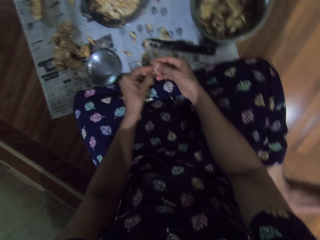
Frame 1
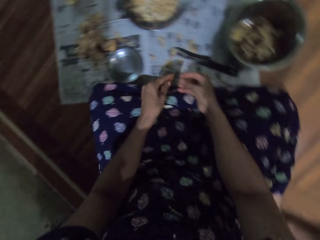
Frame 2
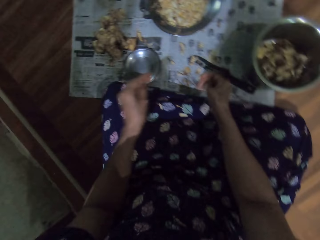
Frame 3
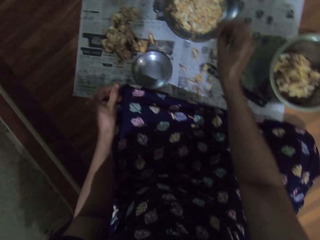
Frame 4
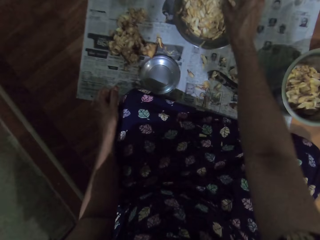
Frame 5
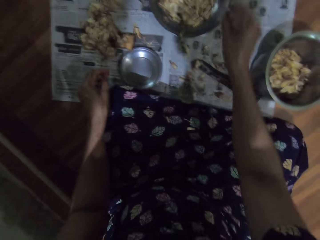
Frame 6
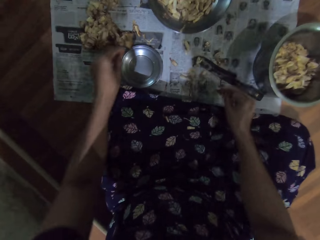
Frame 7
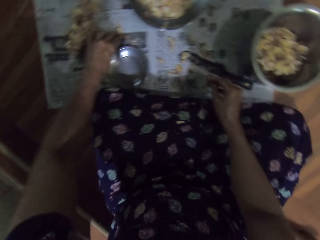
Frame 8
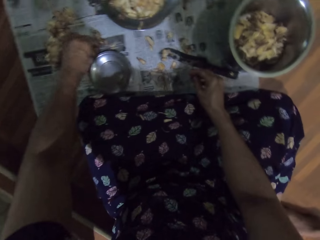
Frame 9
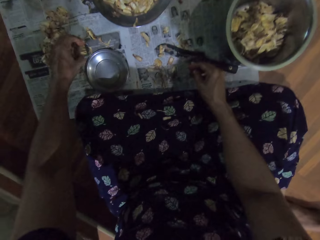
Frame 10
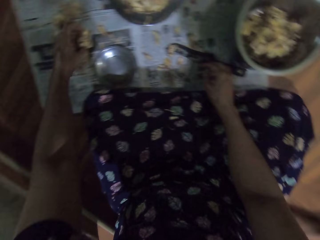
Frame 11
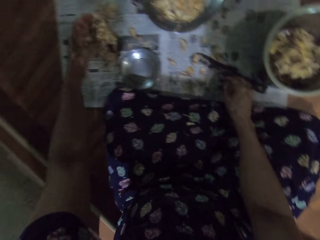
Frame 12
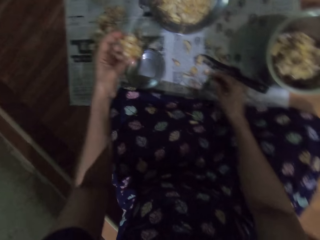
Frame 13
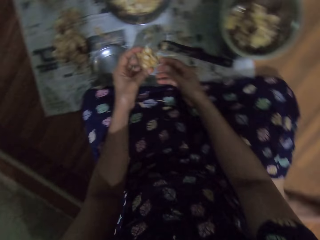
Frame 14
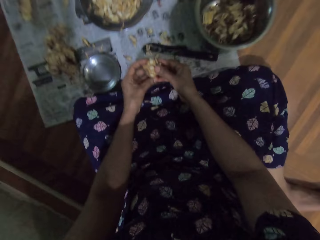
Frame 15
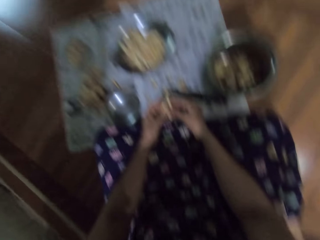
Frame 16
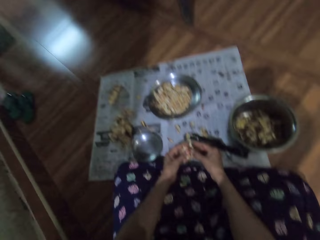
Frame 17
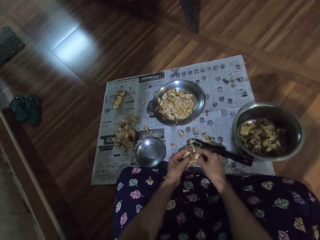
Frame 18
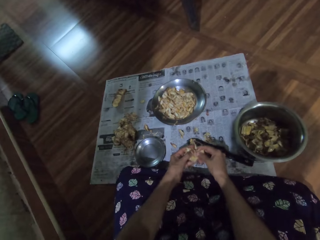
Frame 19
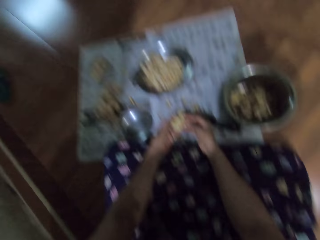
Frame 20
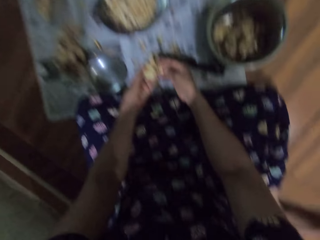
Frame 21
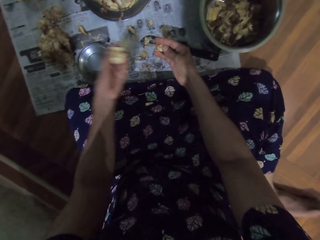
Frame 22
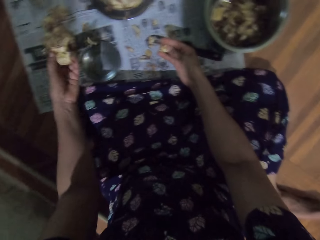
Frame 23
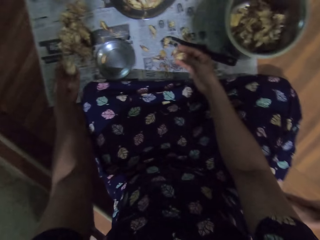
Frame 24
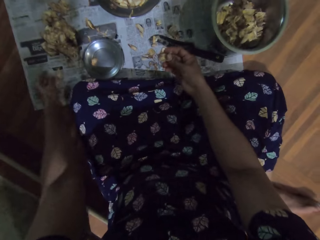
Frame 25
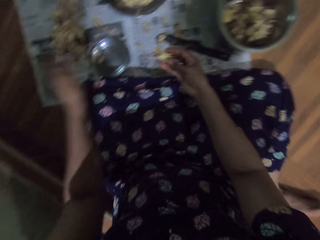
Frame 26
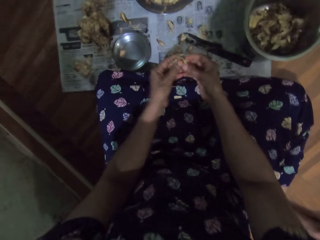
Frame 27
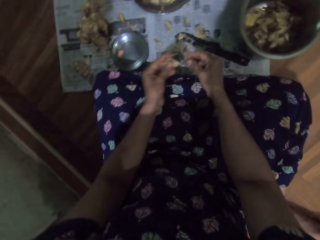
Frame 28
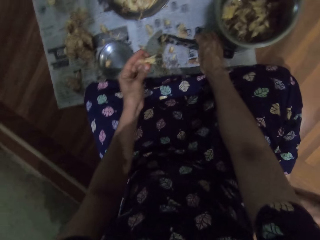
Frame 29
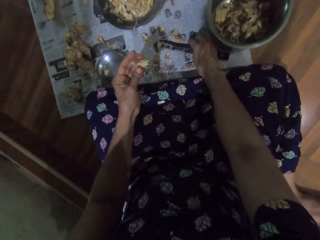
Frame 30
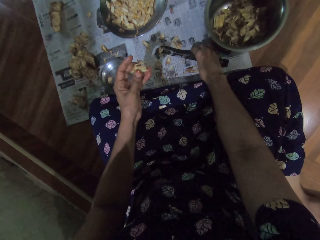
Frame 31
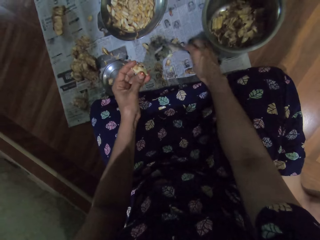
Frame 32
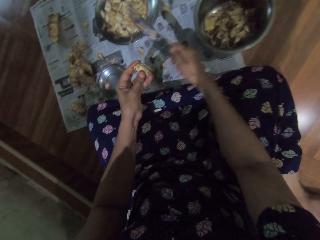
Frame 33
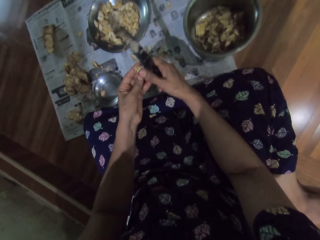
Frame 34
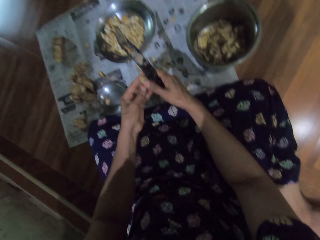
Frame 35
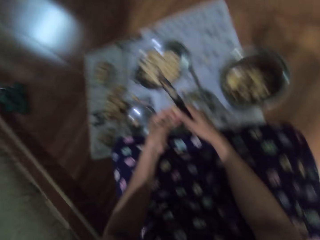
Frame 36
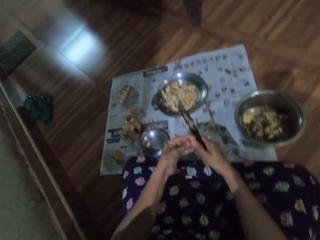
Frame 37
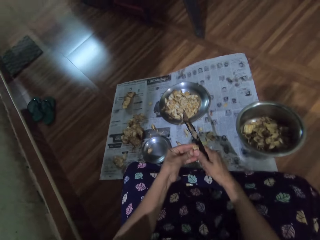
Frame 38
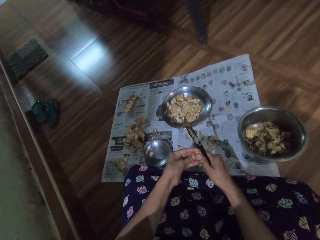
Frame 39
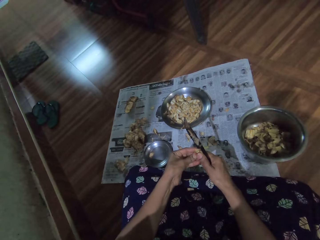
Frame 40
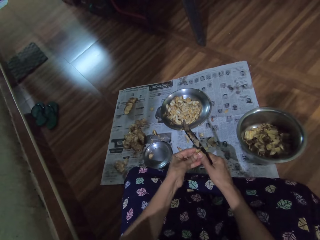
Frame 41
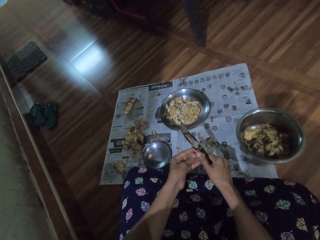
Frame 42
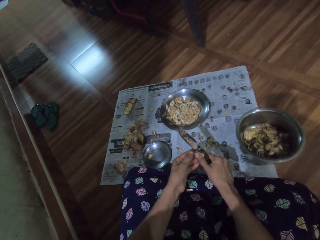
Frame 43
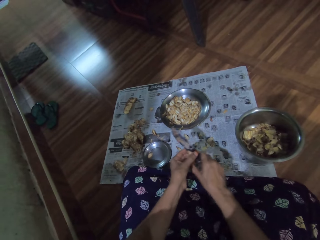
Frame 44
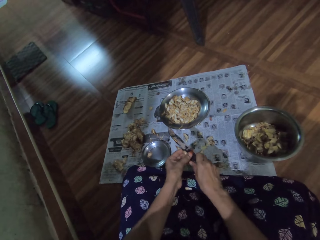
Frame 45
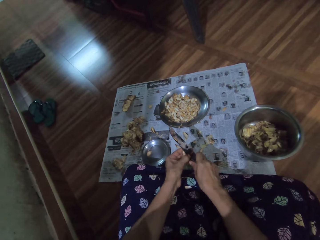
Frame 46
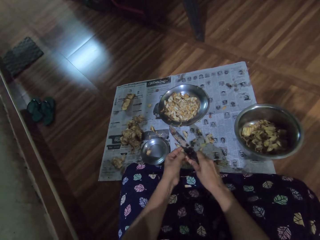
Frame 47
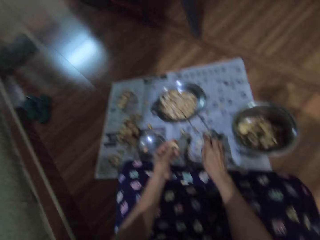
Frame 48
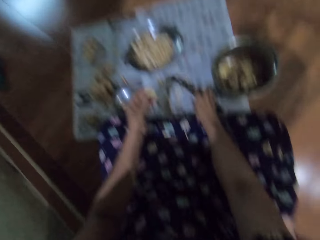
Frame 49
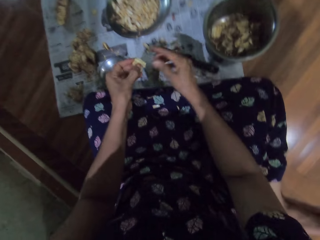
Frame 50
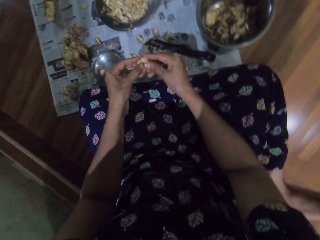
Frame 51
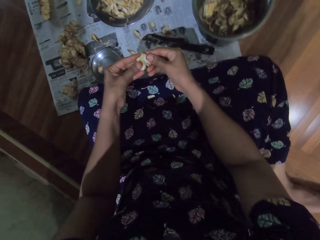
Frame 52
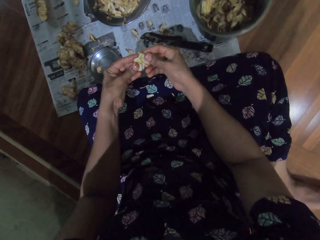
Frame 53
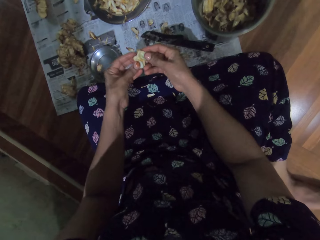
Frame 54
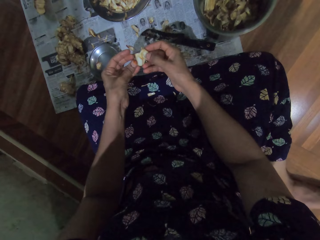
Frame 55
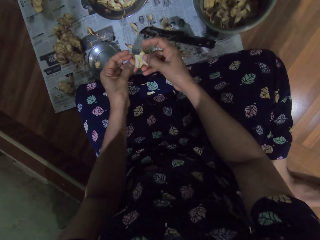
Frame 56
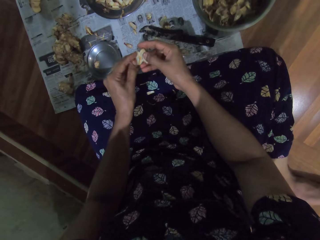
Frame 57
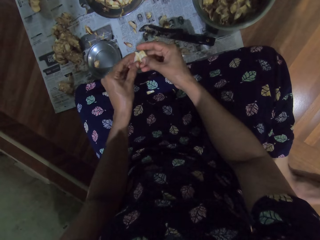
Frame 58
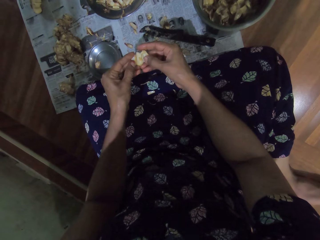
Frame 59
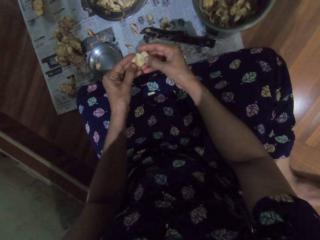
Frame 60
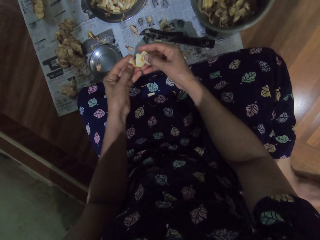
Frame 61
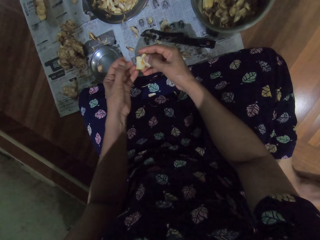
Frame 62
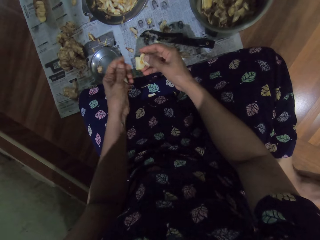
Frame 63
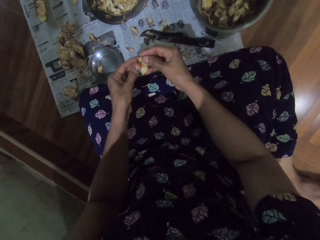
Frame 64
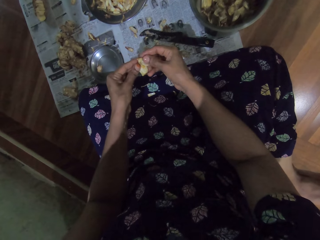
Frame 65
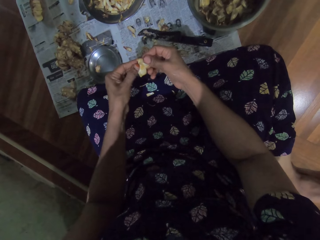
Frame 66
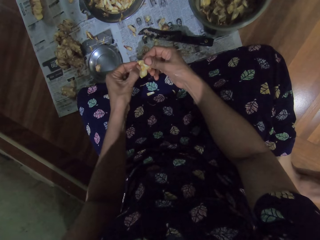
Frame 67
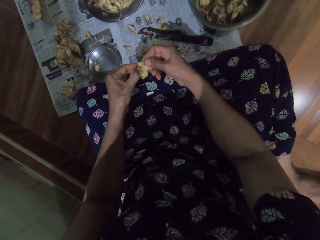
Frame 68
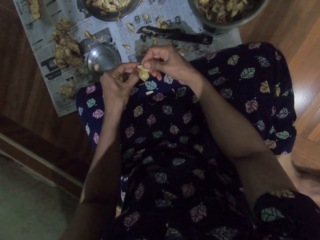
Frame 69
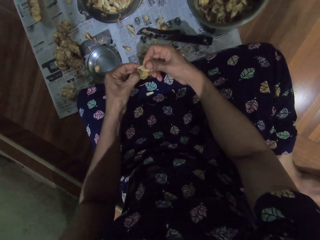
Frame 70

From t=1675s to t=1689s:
The camera wearer drops the garlic in her right hand in the plate. She picks garlic from the paper with her left hand. She passes the garlic in her left hand to her right hand. She cuts the garlic with hands. She drops the garlic in her left hand on the paper. She passes the garlic in her right hand to her left hand. She picks the knife from the paper with her right hand. She slices the garlic in her left hand with the knife in her right hand. She peels the garlic with the knife. She drops the knife in her right hand on the paper. She peels skin off the garlic with her hands.

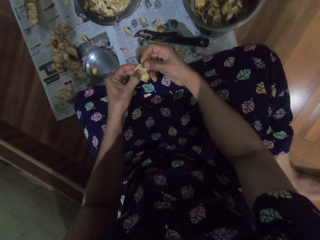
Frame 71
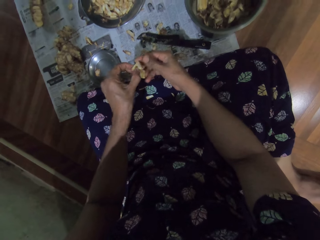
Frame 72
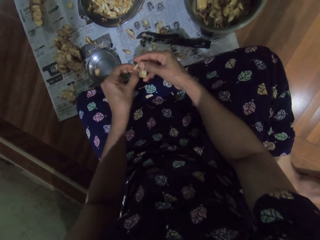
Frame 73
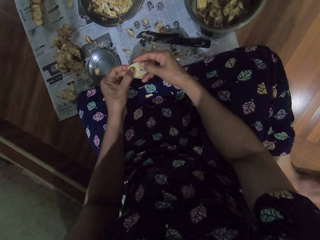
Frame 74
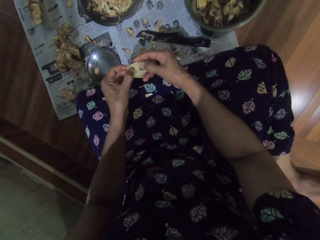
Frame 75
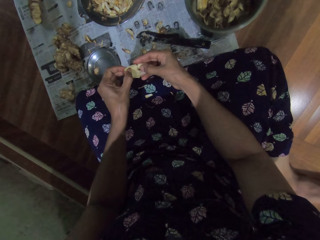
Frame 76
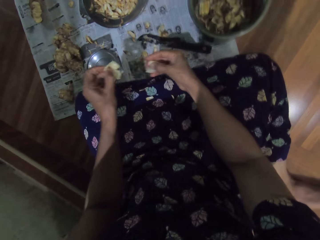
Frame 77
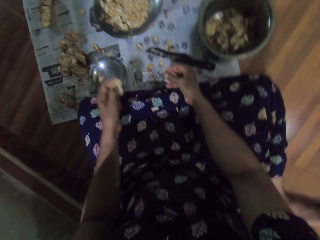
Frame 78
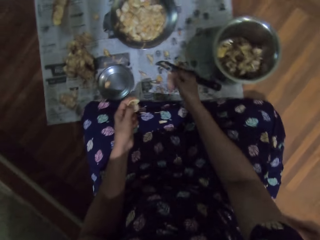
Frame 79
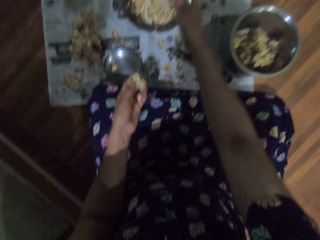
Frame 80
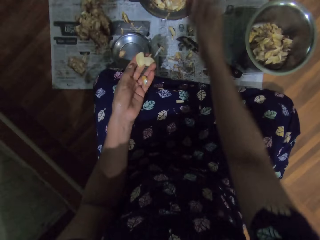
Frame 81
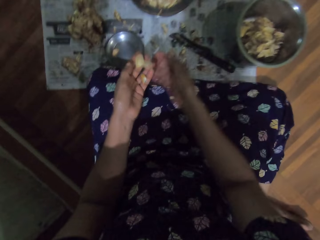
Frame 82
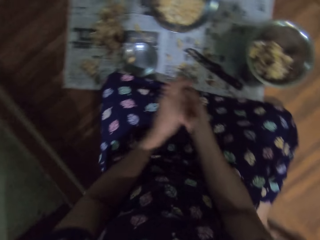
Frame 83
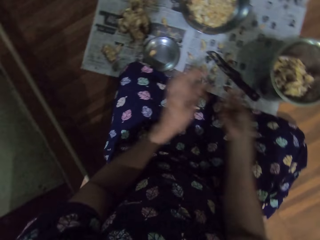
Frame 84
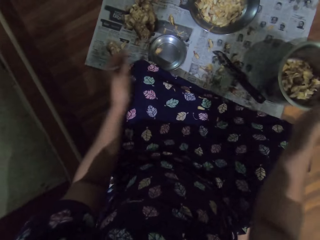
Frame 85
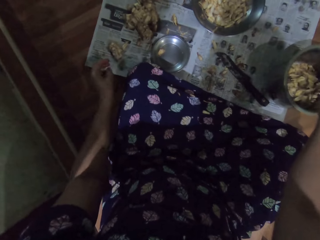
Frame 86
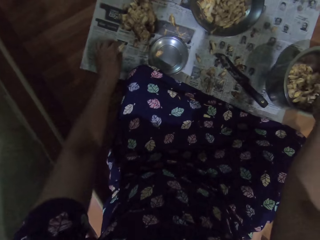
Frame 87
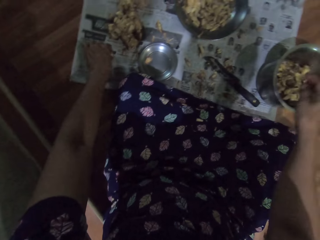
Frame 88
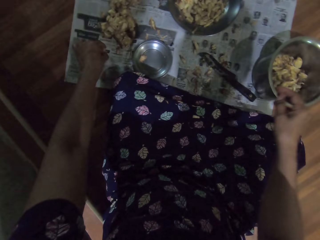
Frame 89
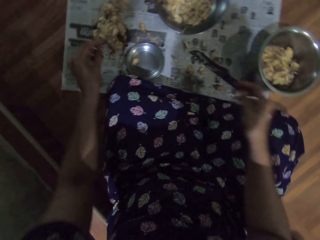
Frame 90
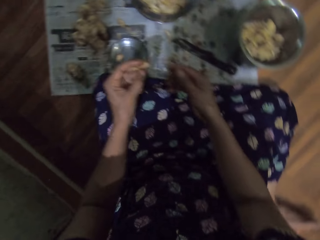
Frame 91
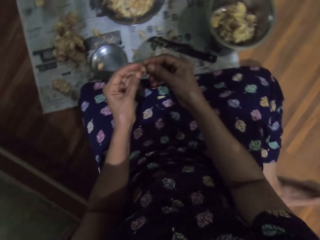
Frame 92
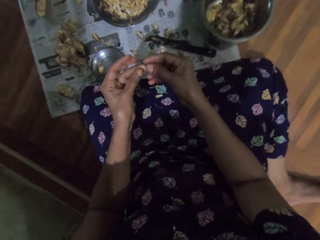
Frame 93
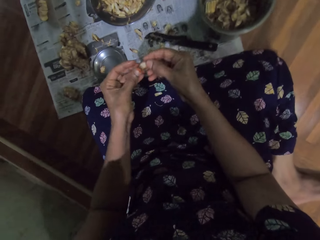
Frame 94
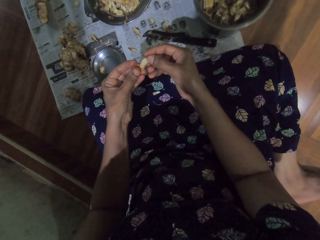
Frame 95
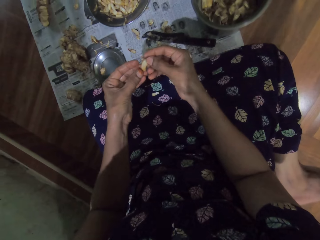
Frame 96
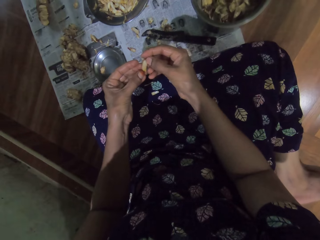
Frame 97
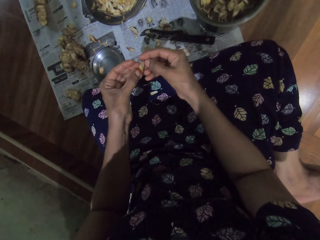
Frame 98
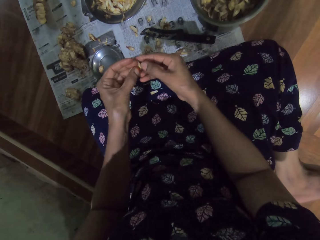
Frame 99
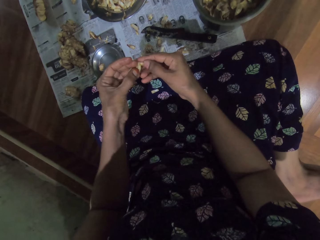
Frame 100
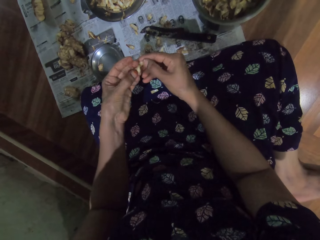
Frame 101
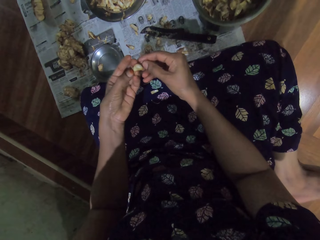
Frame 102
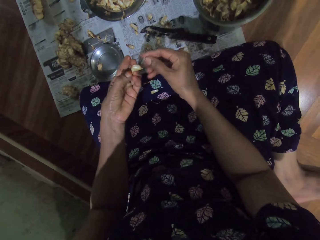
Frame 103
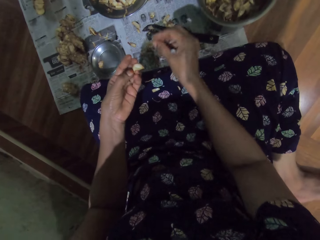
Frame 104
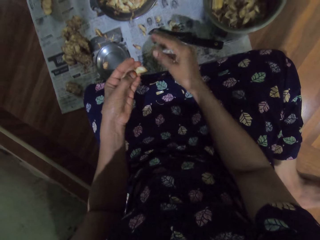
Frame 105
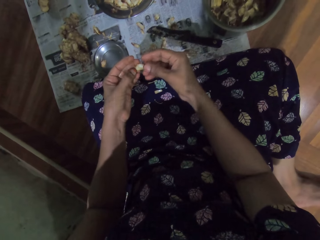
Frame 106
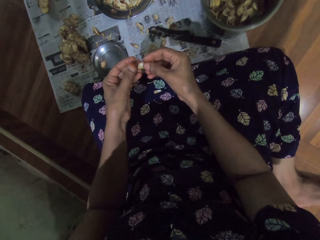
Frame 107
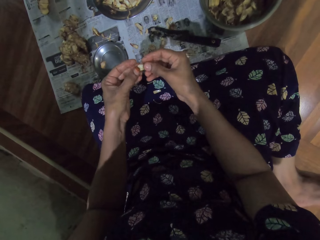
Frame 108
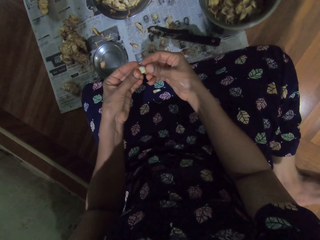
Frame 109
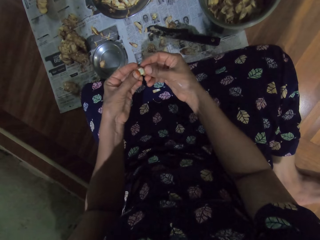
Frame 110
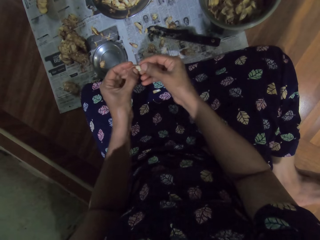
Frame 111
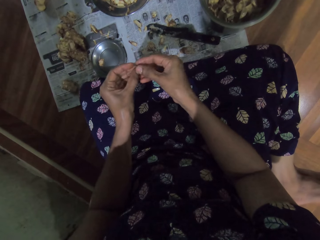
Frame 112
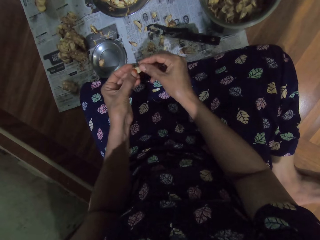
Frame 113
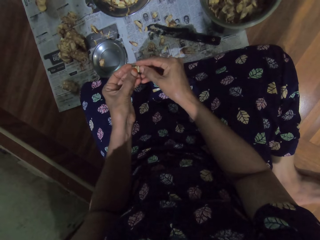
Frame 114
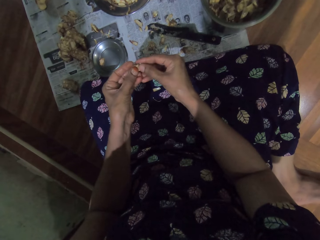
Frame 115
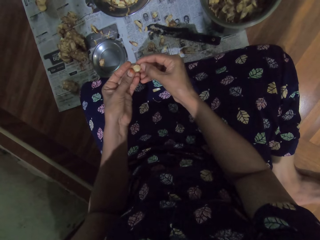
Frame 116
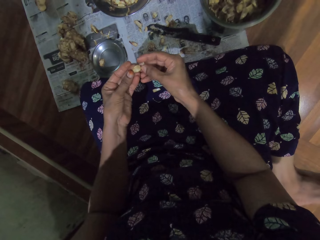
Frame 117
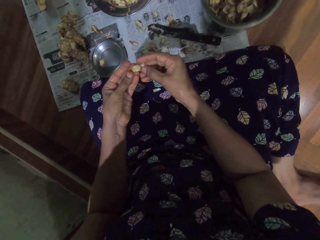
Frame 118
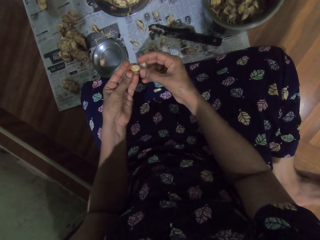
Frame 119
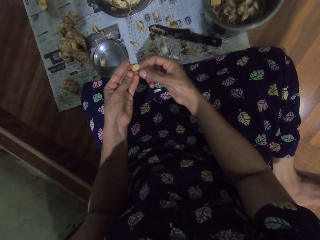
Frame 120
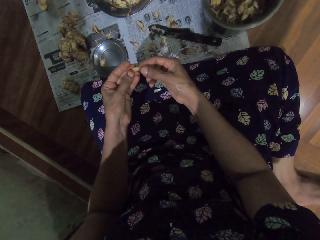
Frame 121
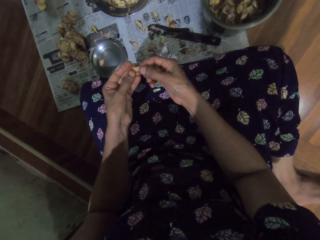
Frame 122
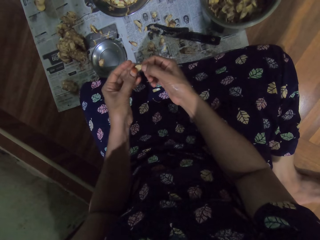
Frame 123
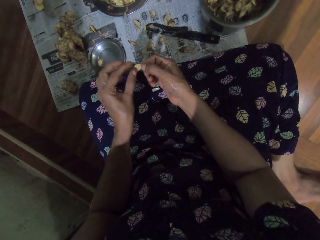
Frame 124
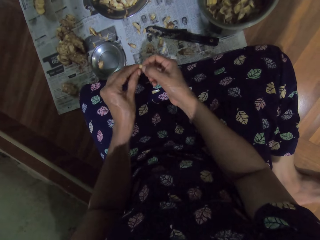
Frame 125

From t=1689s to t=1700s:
The camera wearer drops the garlic in her right hand in the plate. She passes the garlic in her left hand to her right hand. She drops the garlic in her right hand in the bowl. She picks garlic from the paper with her left hand. She peels skin off the garlic with her hands. She drops the garlic skin in her right hand on the paper. She peels skin off the garlic with her hands.
